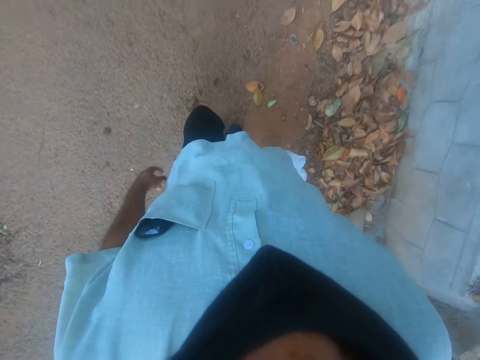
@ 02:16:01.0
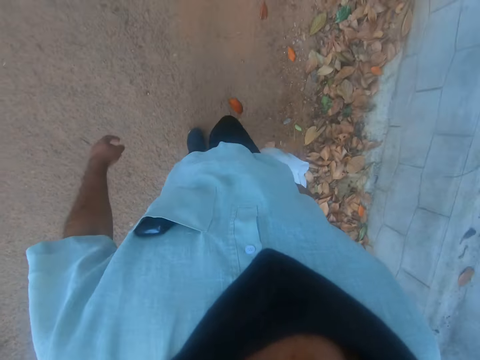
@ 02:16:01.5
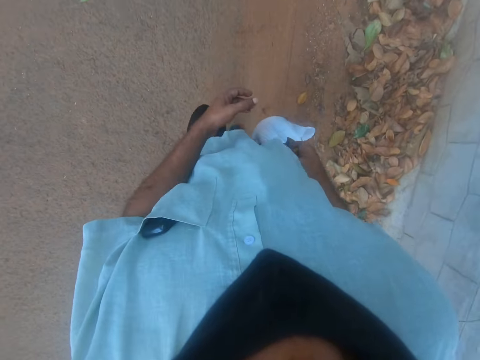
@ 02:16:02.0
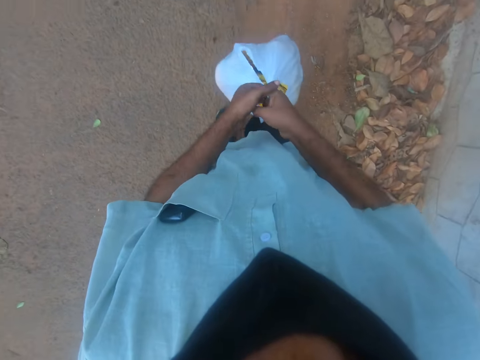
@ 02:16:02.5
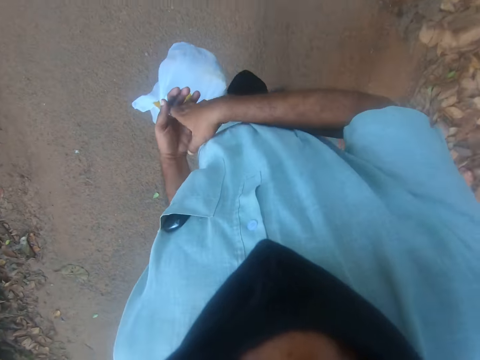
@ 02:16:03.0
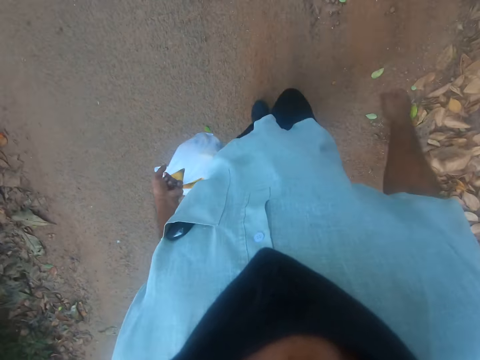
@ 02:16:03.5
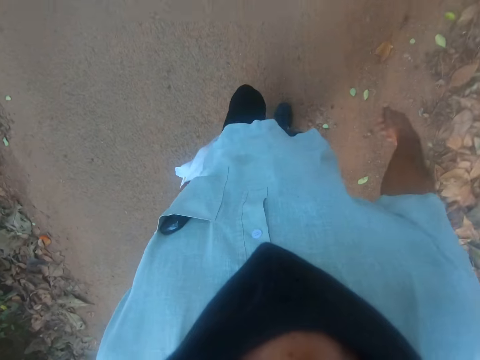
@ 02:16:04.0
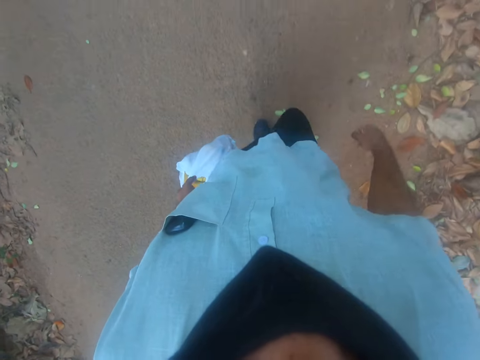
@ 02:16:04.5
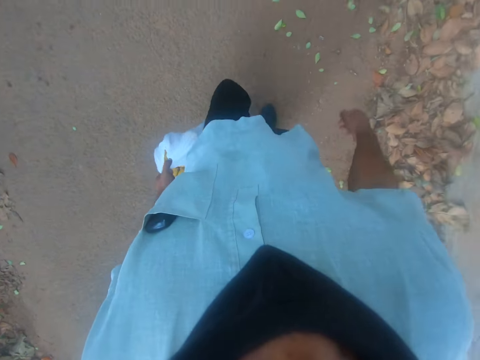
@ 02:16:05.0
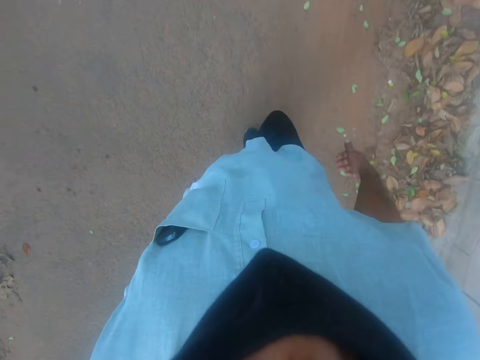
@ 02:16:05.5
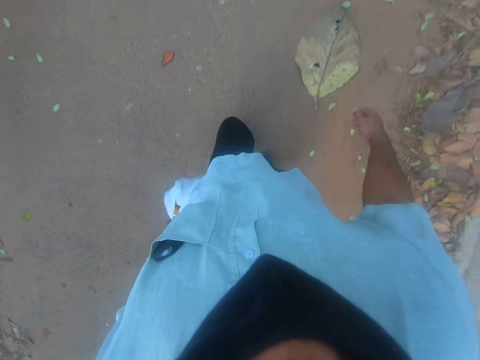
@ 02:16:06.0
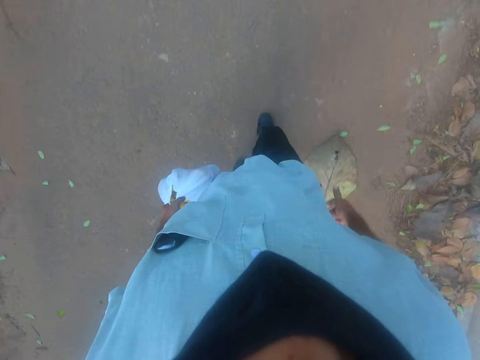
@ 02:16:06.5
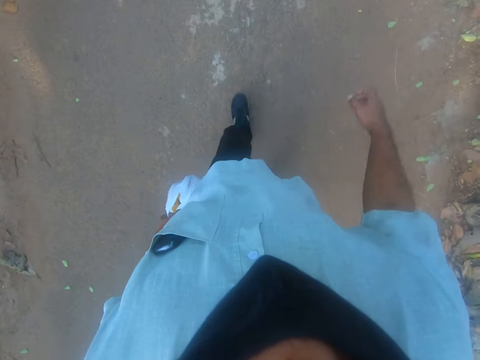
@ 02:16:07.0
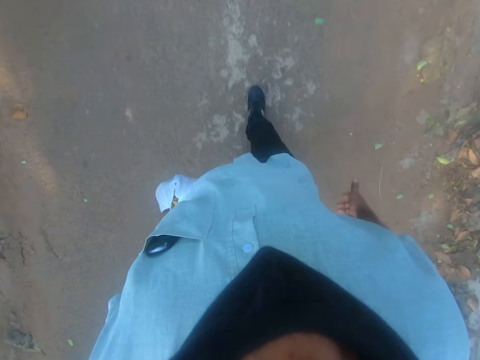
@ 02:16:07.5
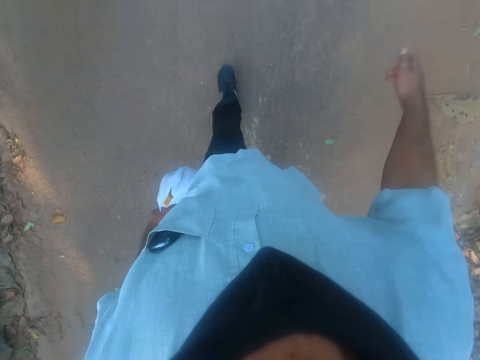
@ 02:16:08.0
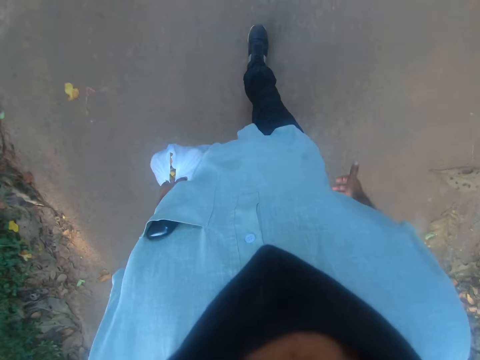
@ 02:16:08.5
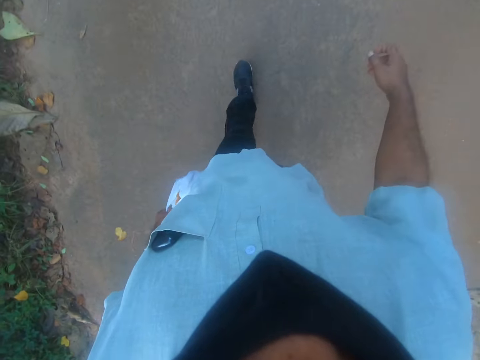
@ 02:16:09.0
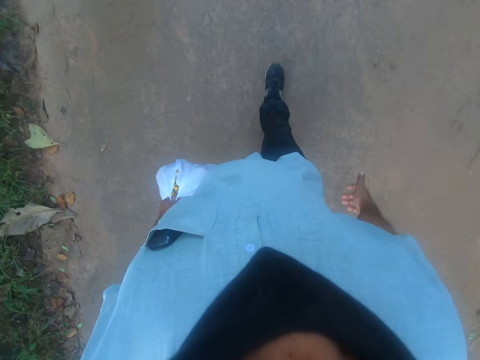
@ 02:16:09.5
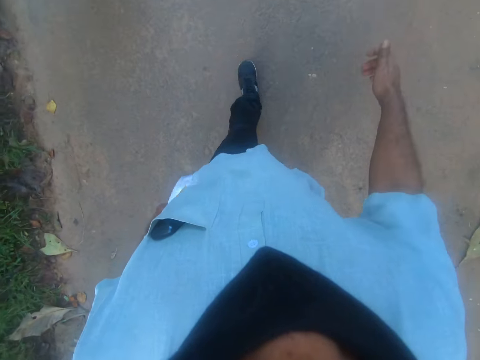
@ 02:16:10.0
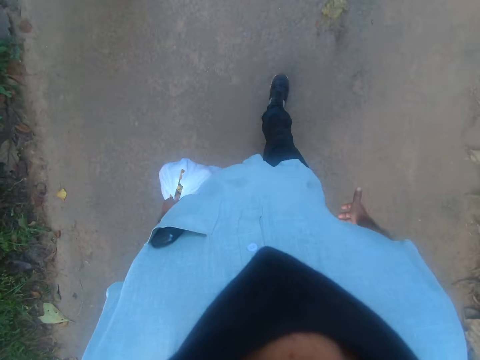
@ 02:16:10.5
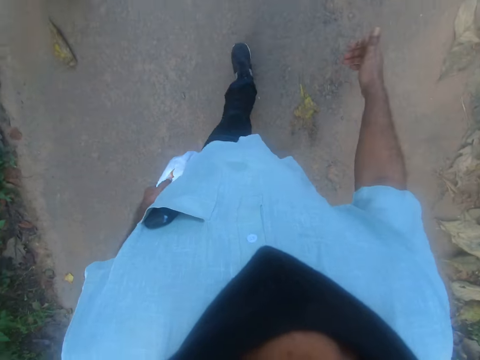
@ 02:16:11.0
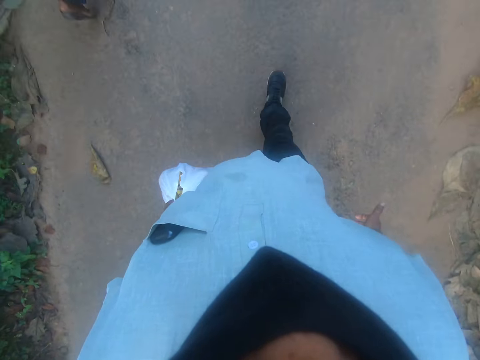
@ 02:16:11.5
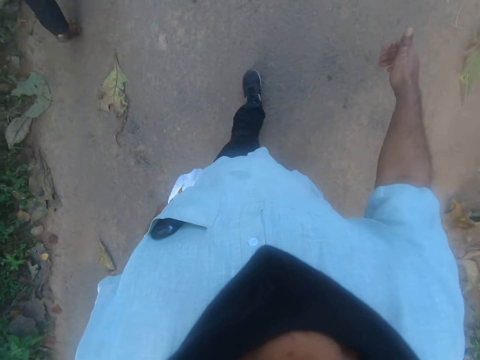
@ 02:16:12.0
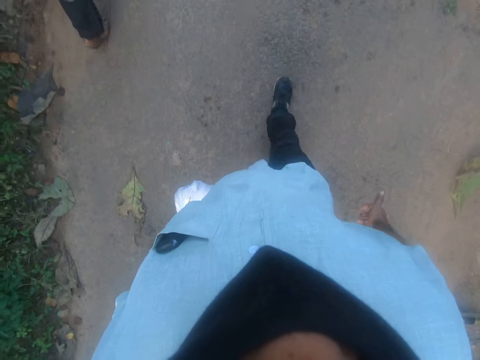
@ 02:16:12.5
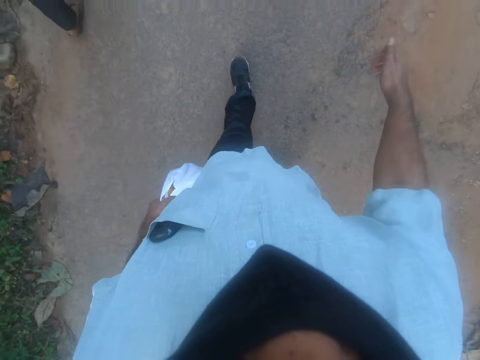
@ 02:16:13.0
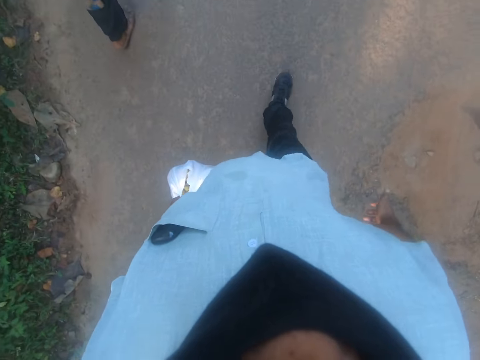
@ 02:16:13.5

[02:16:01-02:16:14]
The camera wearer moves the nylon bag in his right hand to his left hand. He walks on the road with a person.

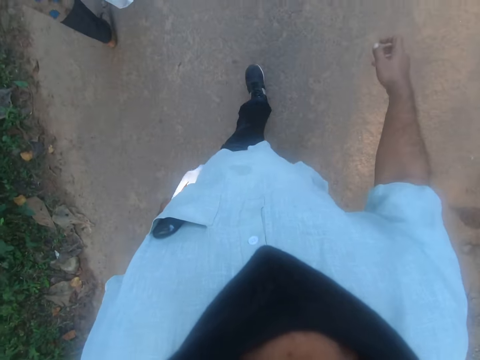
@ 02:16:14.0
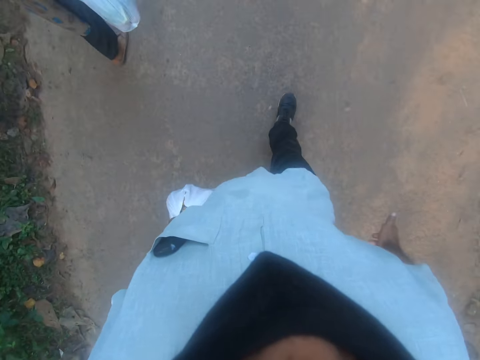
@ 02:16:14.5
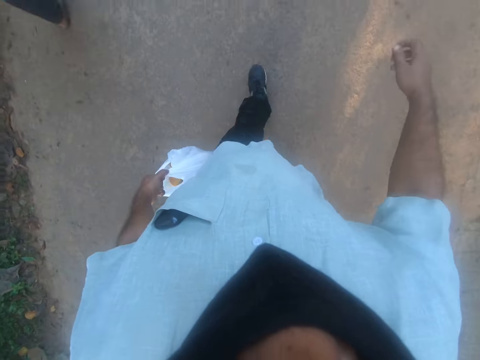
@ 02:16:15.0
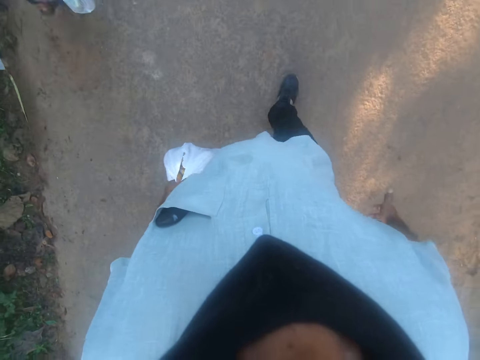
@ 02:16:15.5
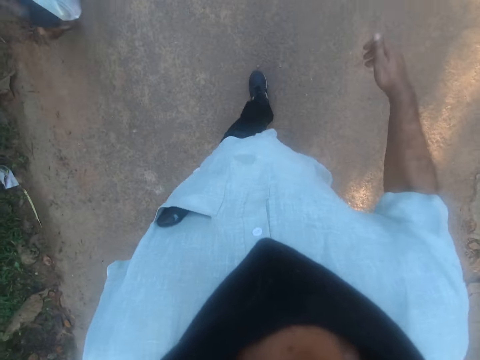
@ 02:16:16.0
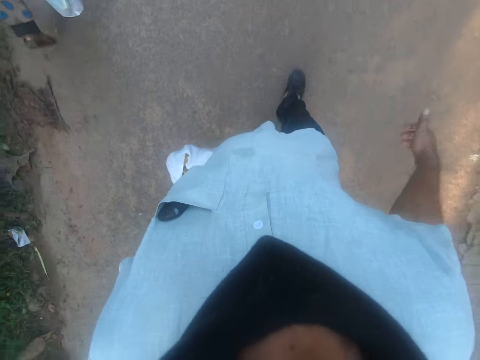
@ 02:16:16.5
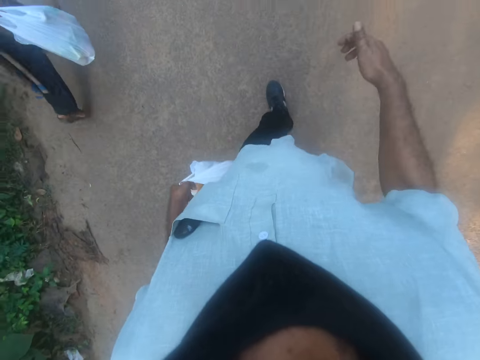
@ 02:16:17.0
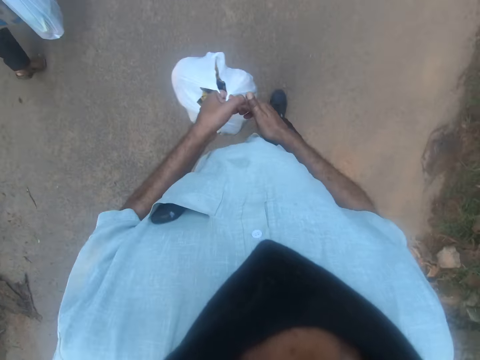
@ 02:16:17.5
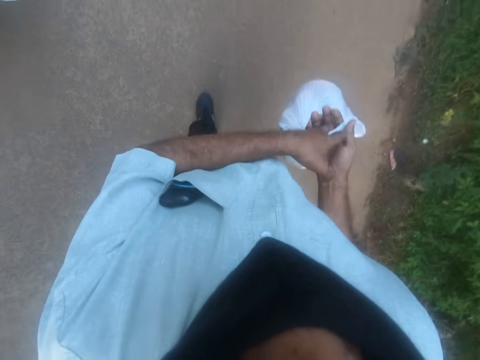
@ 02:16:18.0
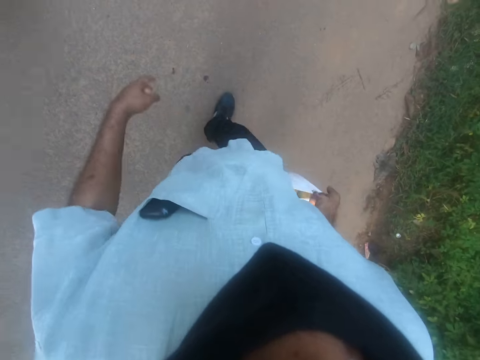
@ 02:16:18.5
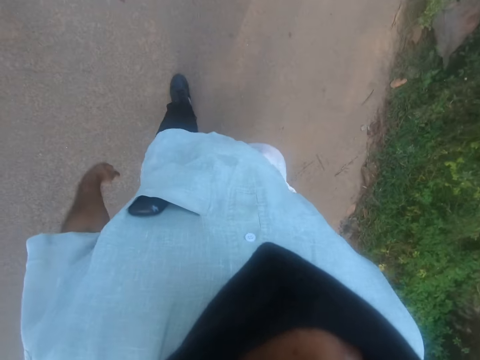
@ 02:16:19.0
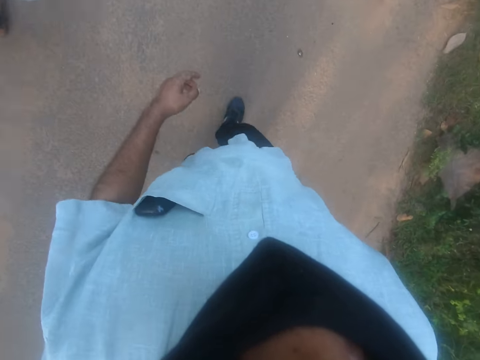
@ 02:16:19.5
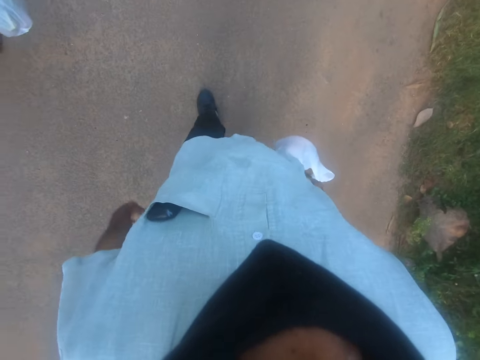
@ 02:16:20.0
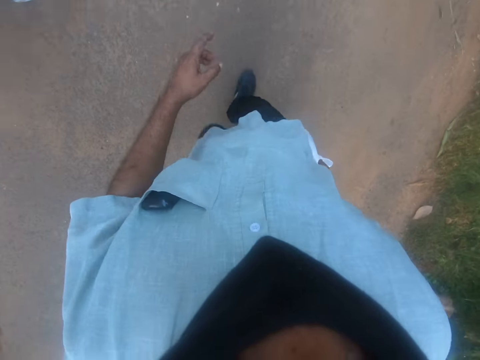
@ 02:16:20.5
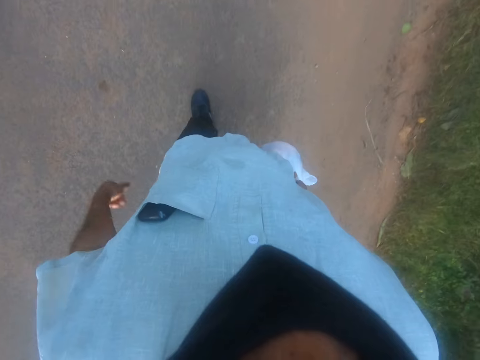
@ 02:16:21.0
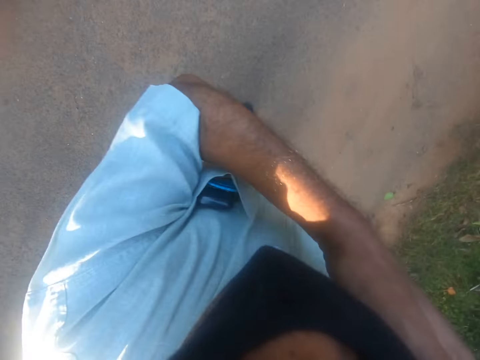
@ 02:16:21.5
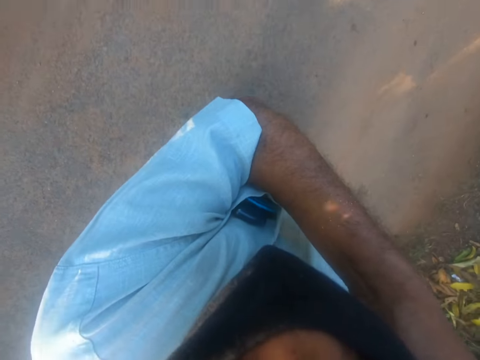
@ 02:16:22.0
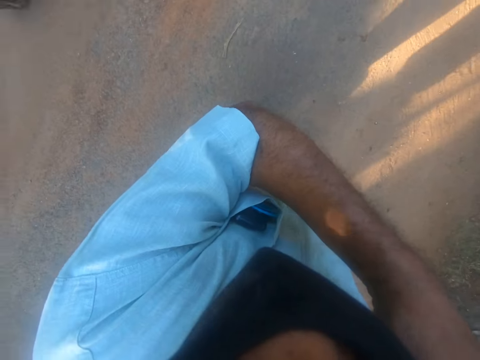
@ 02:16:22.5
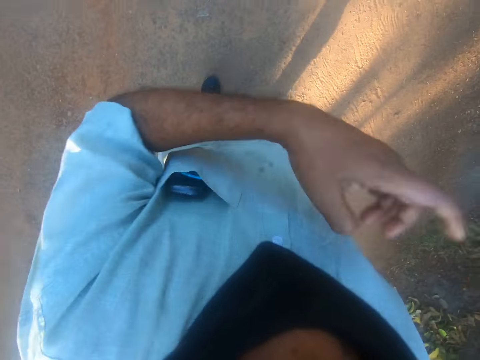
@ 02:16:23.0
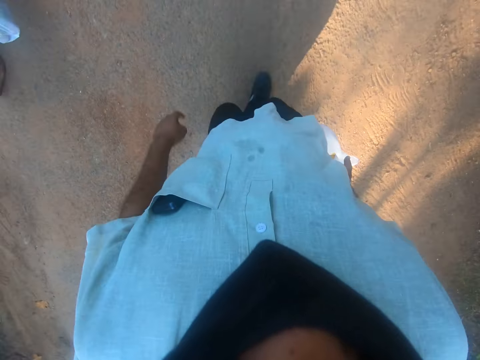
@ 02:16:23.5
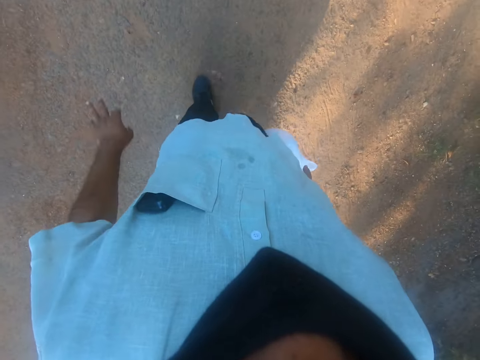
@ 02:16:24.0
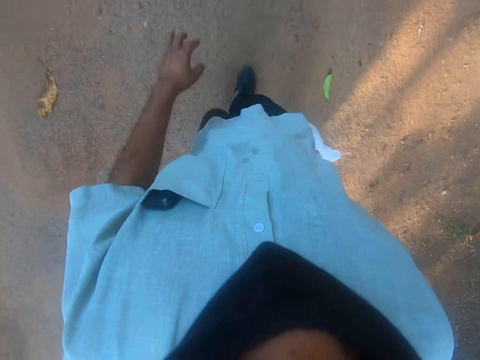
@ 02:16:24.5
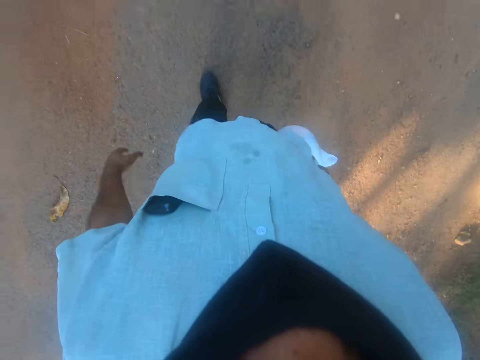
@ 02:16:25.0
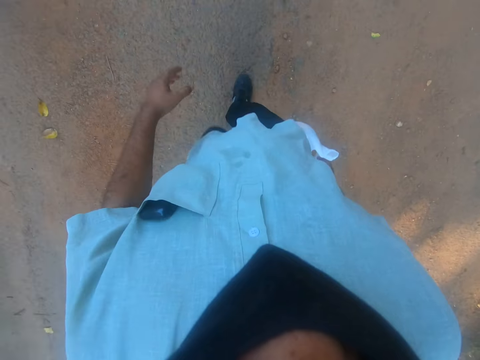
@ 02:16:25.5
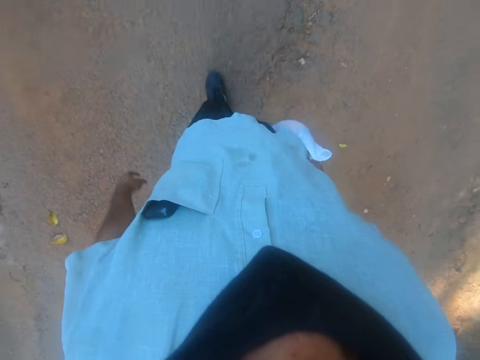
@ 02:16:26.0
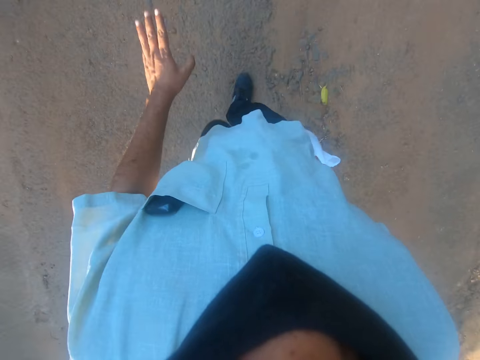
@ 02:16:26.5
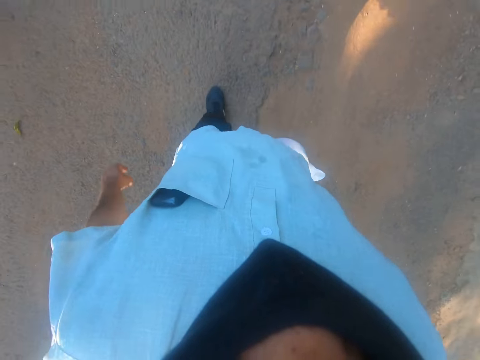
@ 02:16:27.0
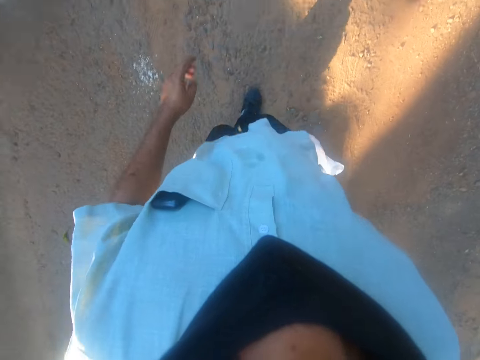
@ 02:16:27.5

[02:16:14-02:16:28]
The camera wearer moves the nylon bag in his left hand to his right hand. He walks on the road with a person. He scratches his neck with his left hand. He walks on the road with the person.
